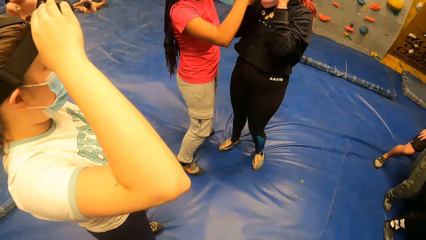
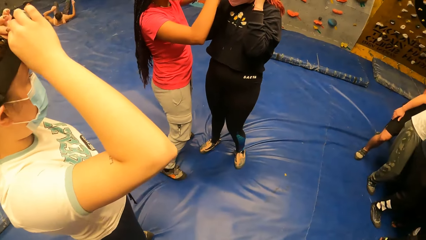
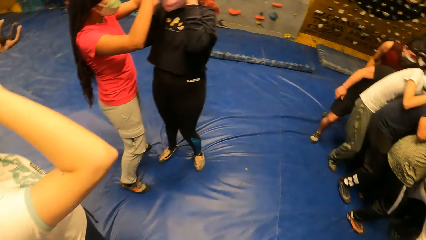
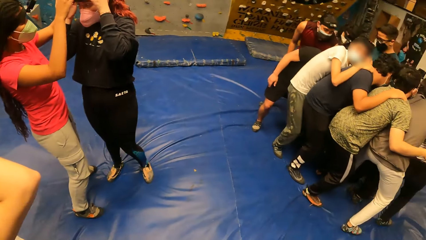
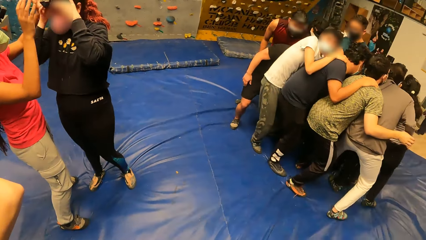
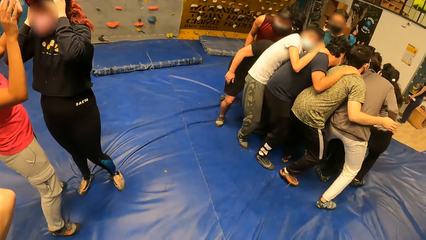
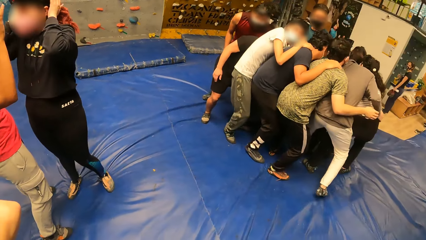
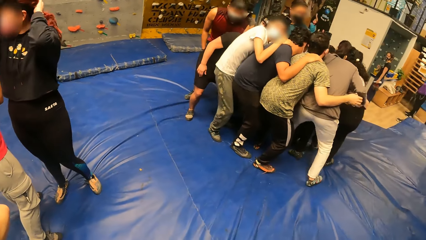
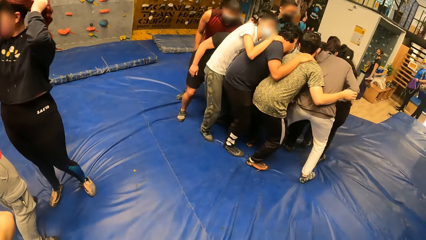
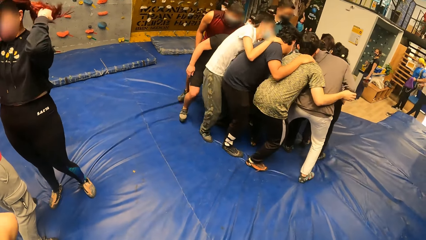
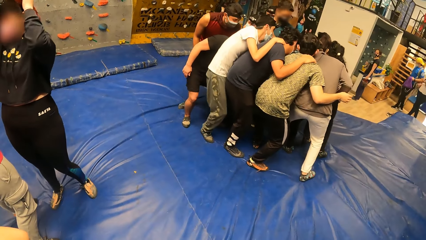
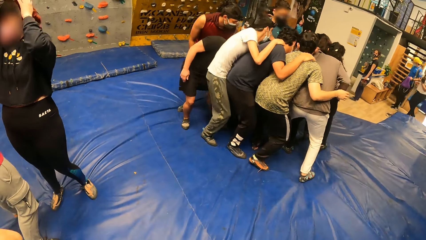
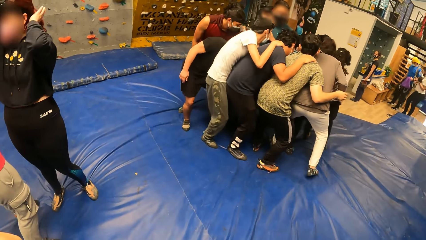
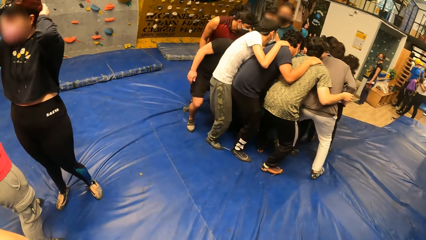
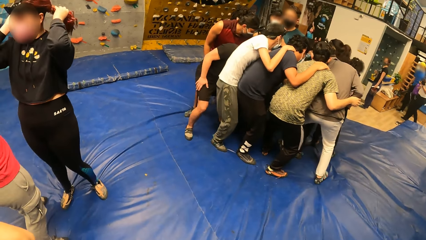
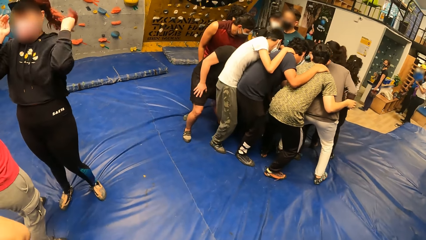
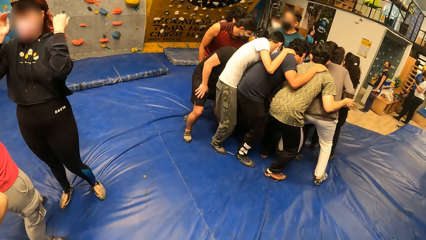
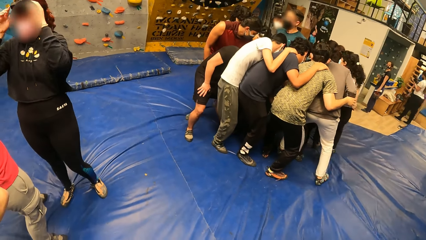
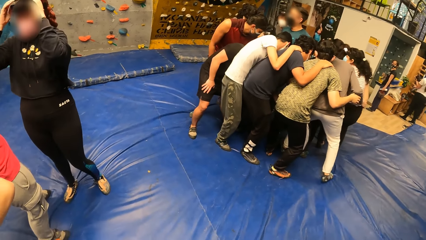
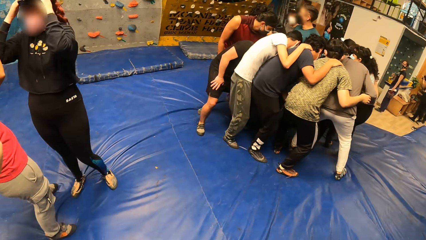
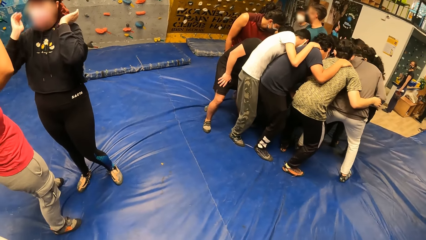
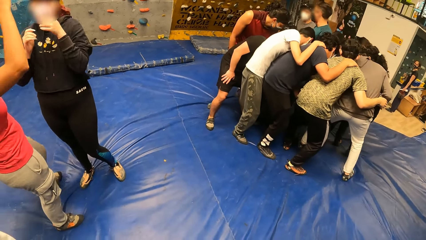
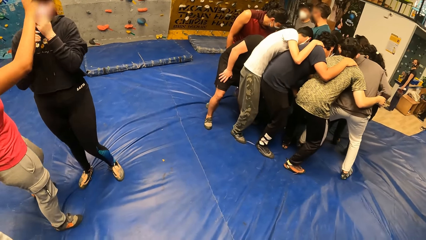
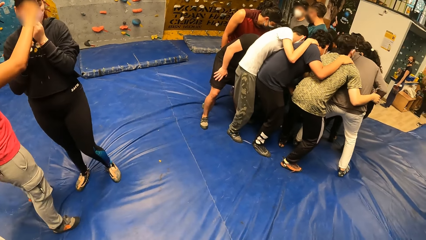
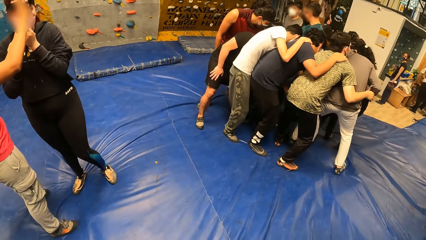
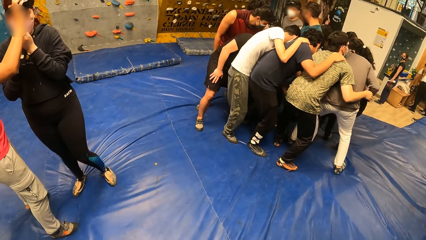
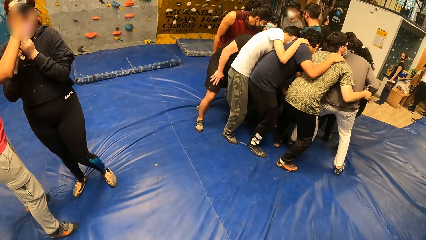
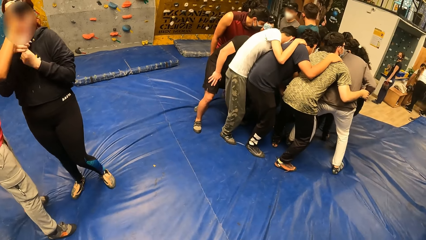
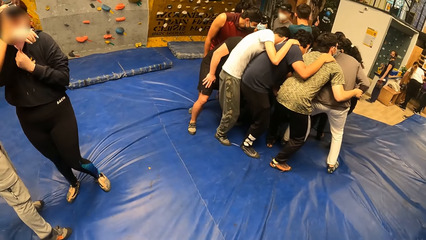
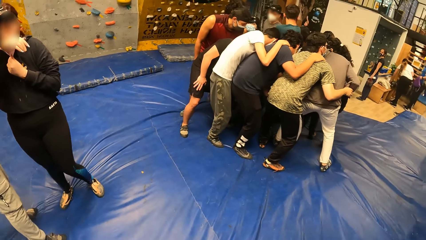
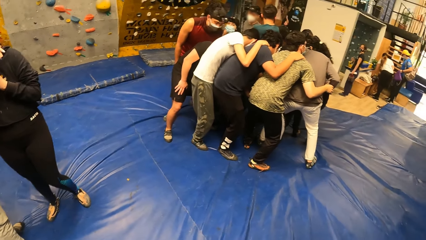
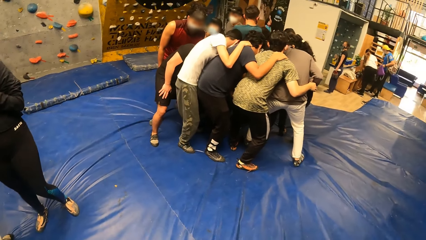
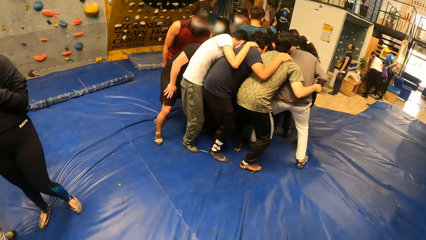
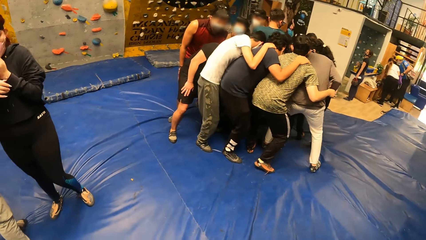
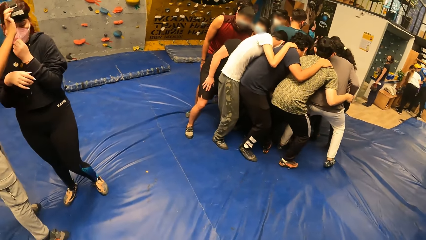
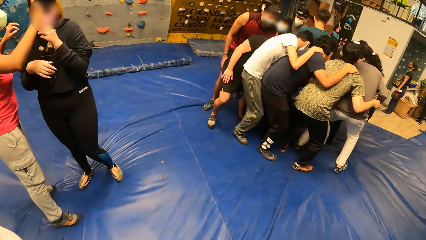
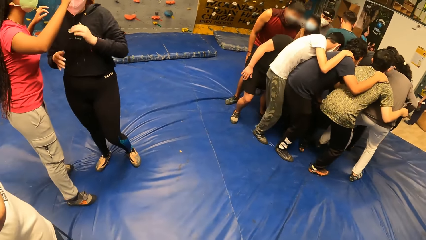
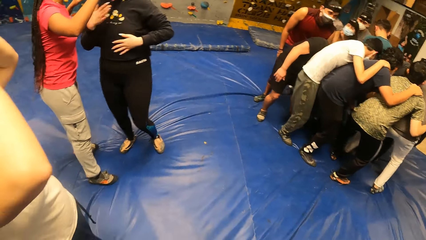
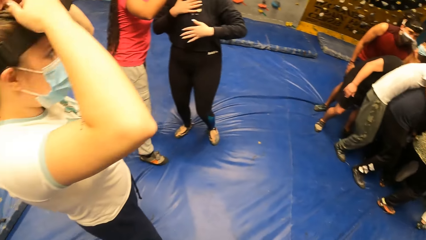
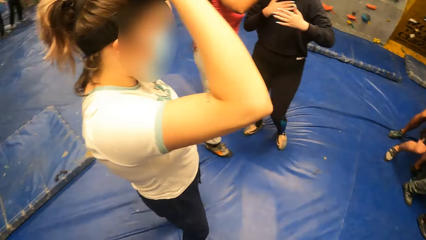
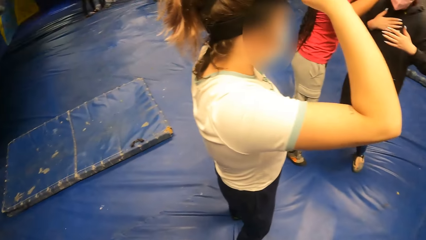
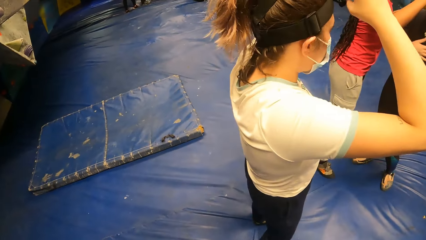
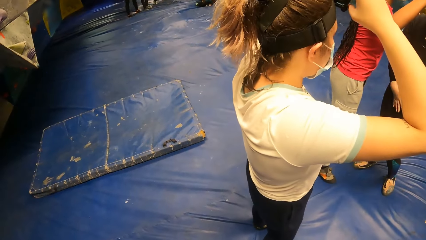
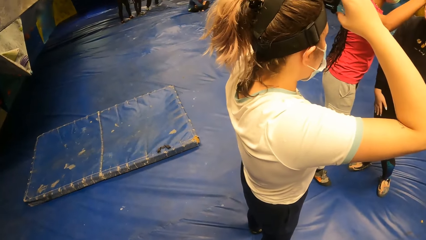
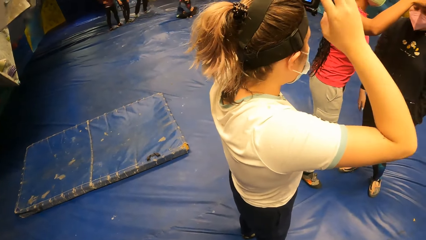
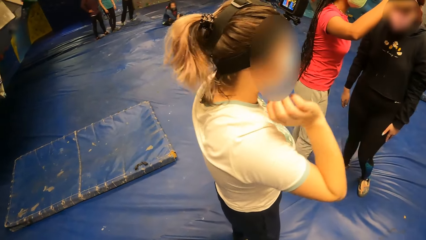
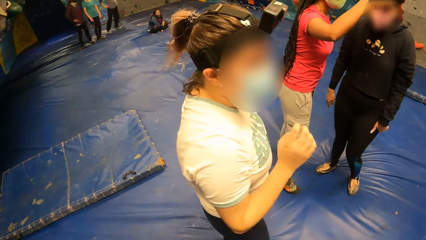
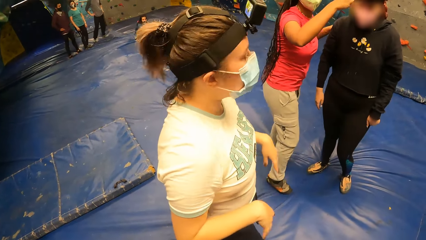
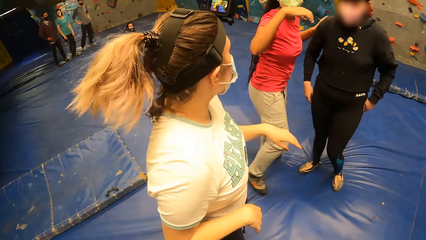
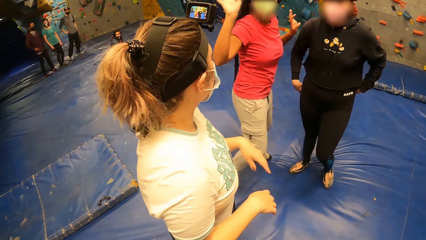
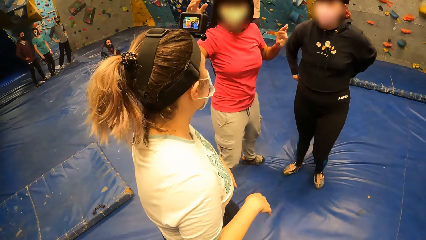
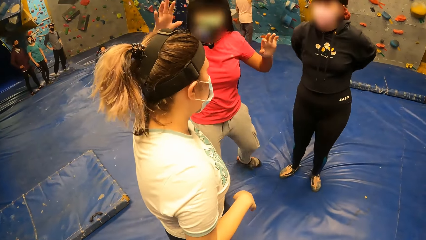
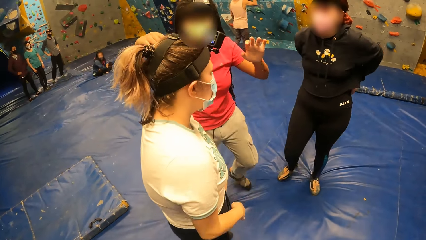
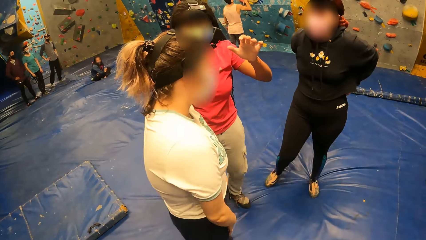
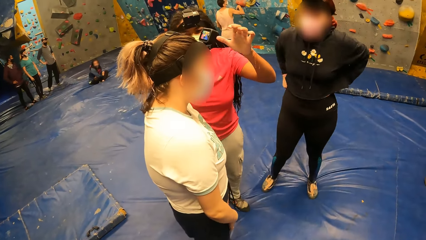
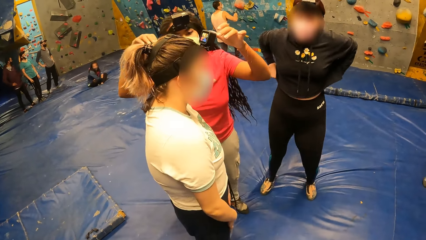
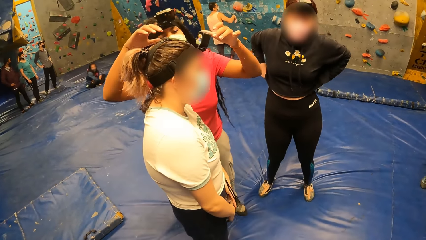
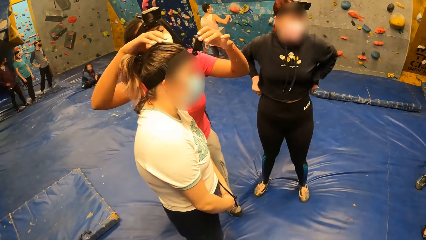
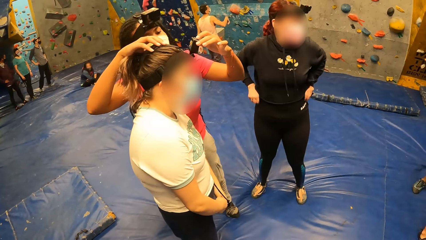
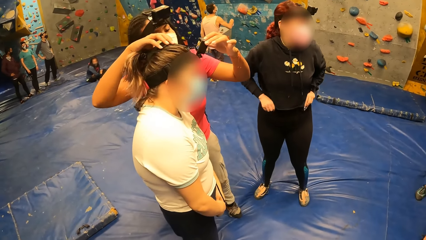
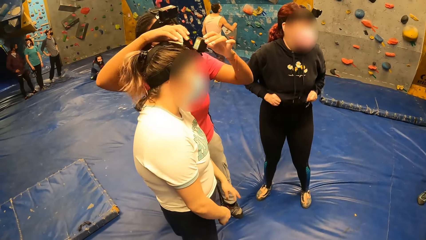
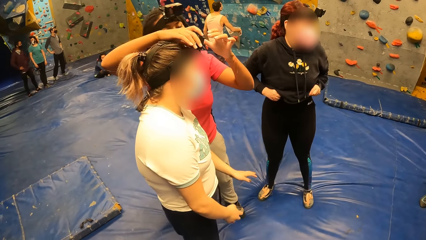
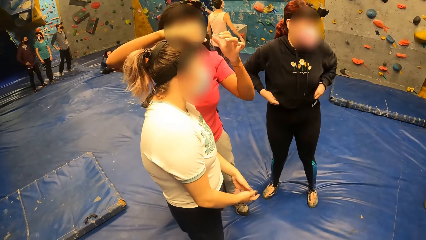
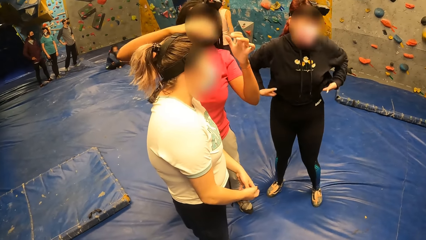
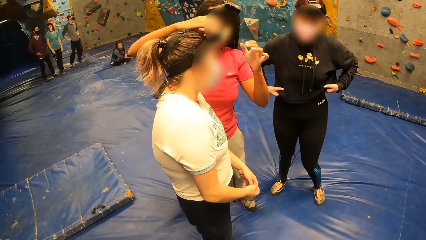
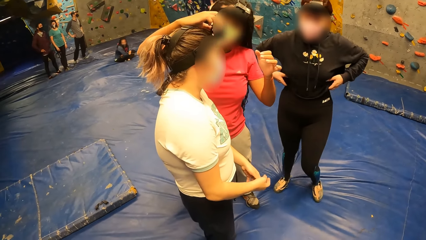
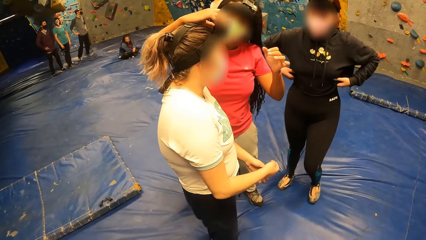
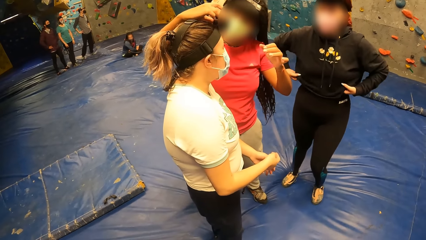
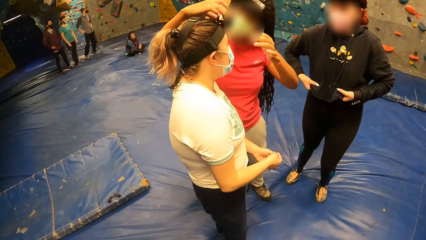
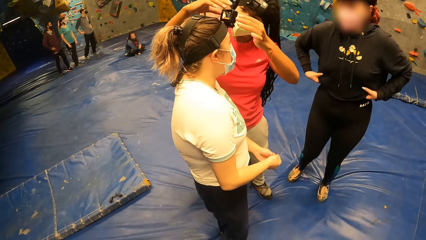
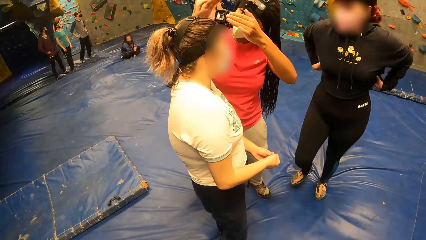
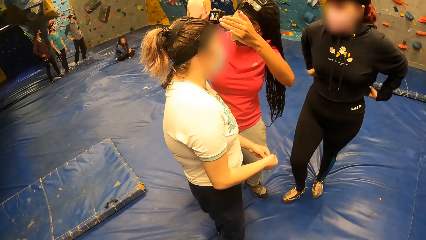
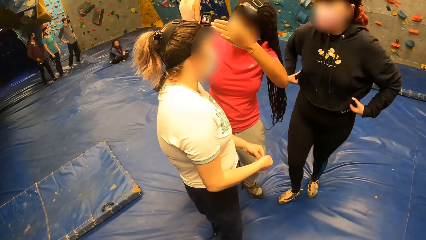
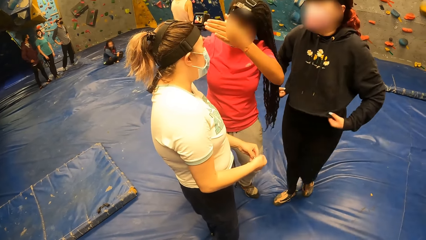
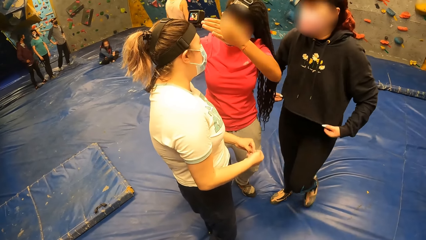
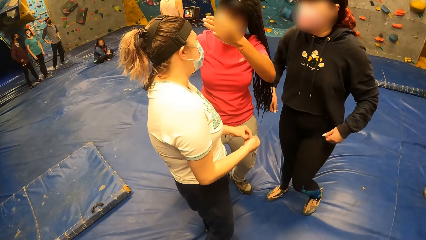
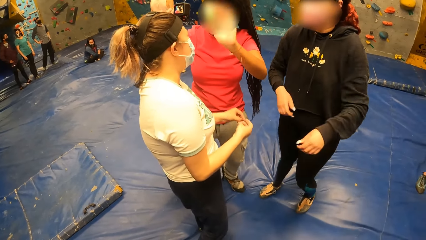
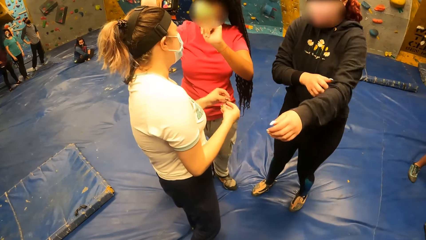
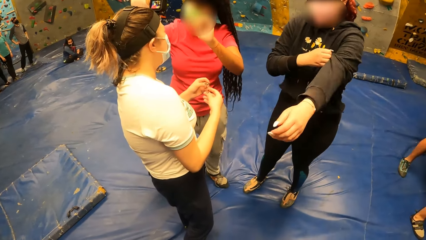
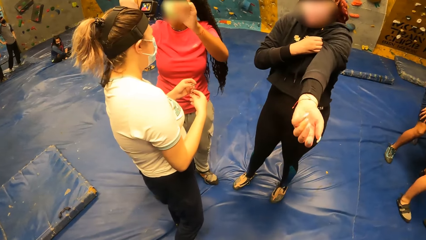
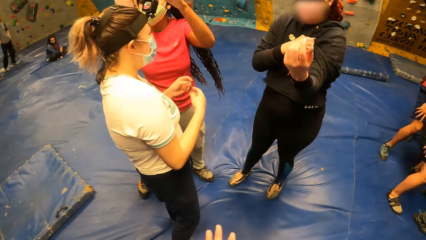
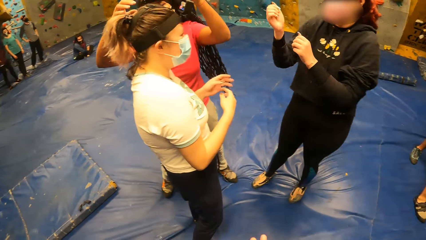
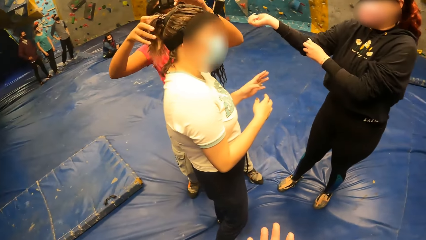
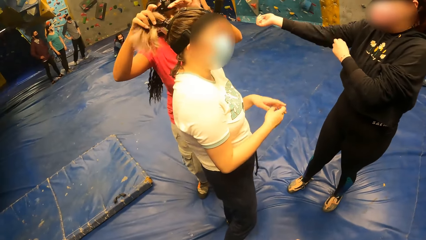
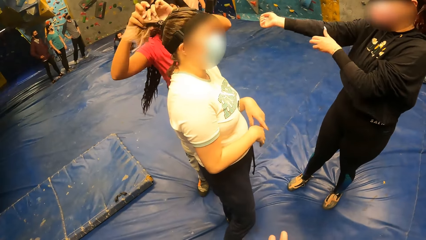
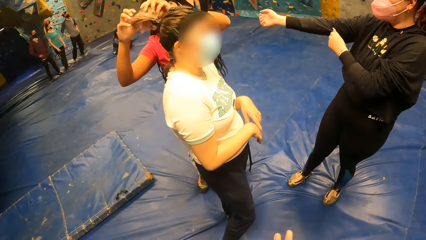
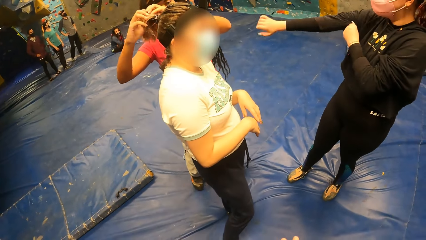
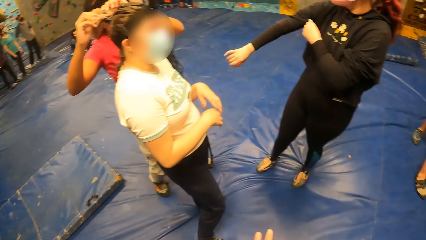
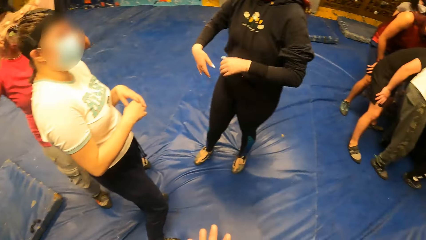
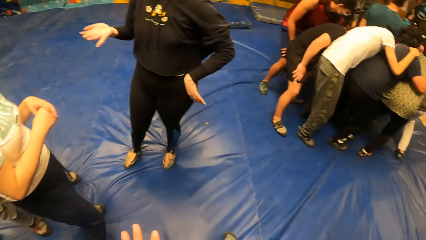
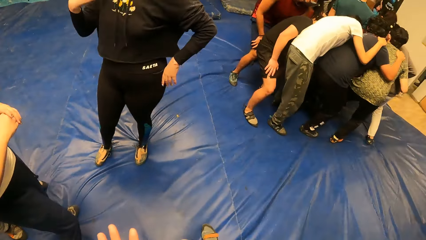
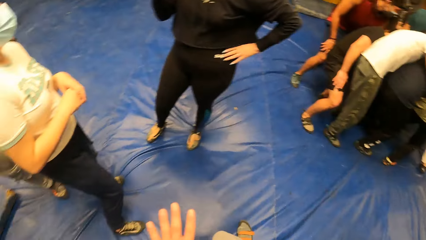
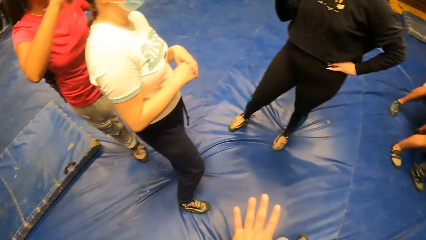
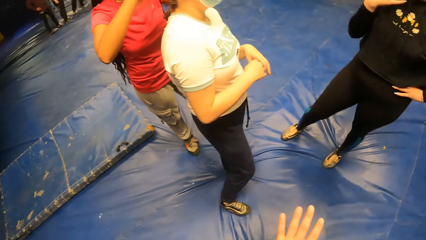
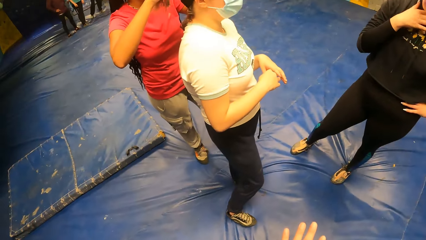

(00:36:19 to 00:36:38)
The camera wearer stares around. A lady adjusts her clothing. A woman adjusts the camera of another woman. A third woman pulls up the hands of the sweater. The first woman touches the hair of the other woman.
